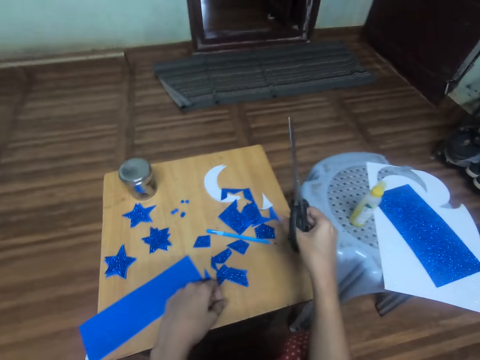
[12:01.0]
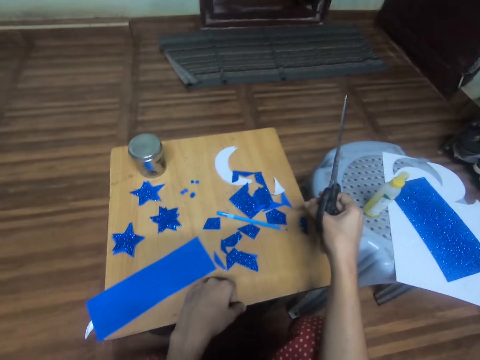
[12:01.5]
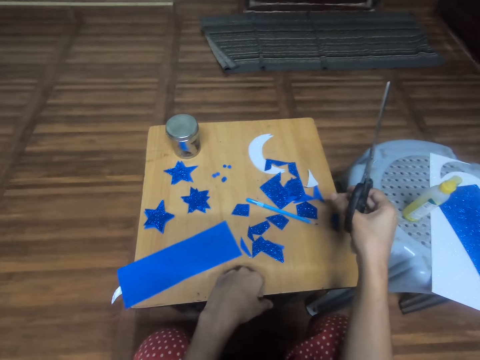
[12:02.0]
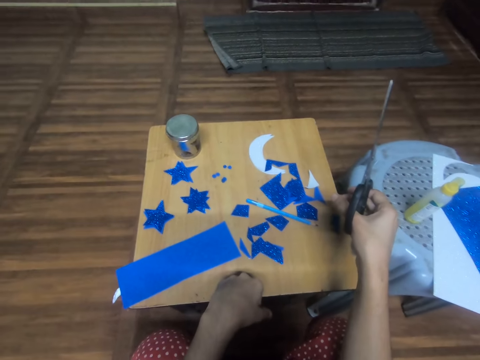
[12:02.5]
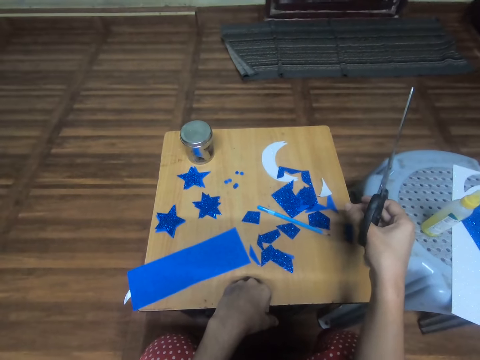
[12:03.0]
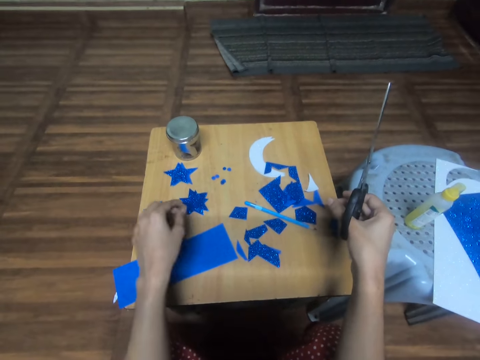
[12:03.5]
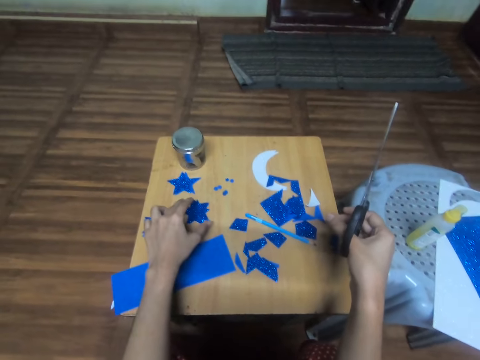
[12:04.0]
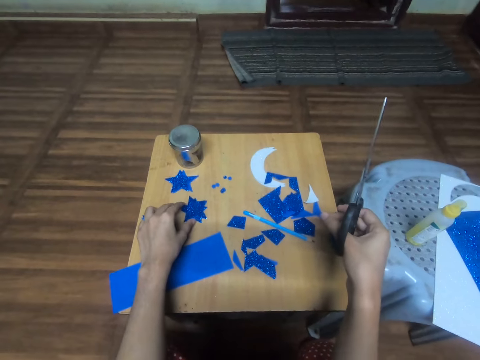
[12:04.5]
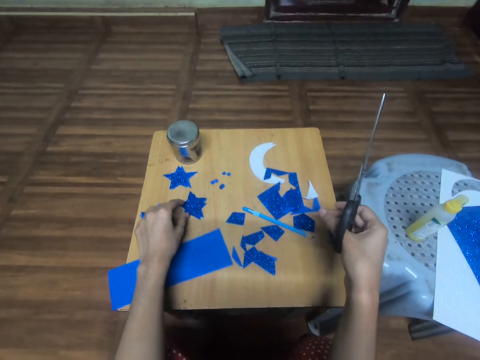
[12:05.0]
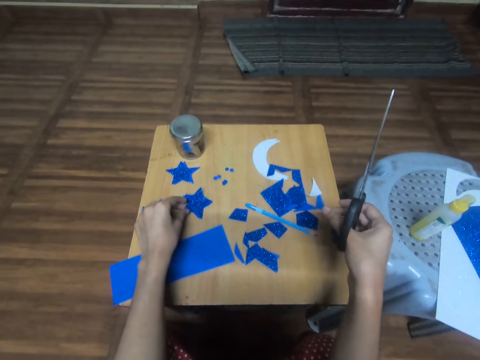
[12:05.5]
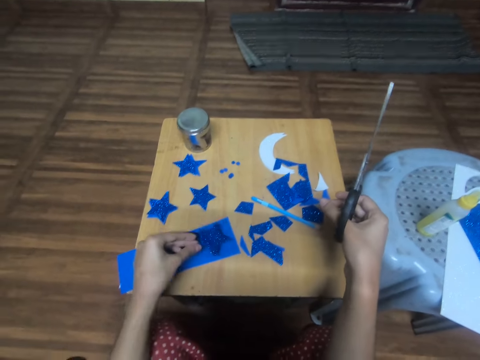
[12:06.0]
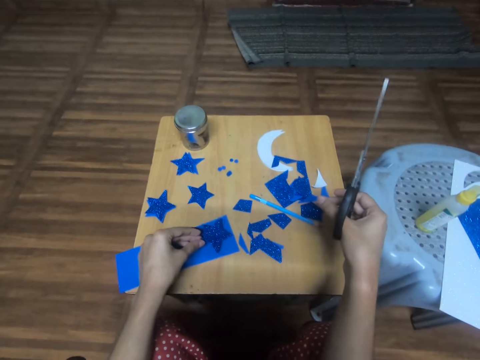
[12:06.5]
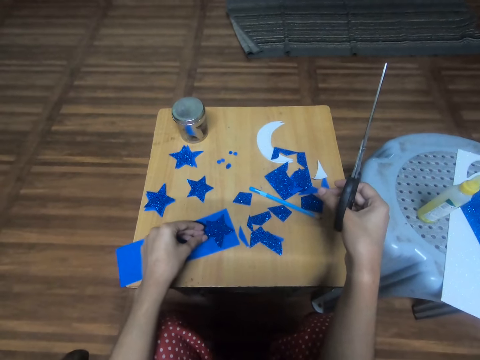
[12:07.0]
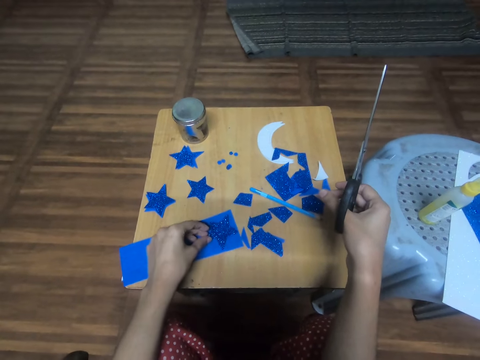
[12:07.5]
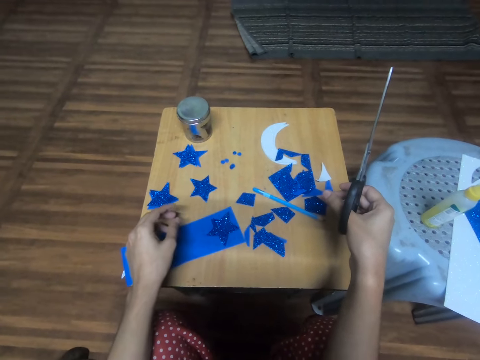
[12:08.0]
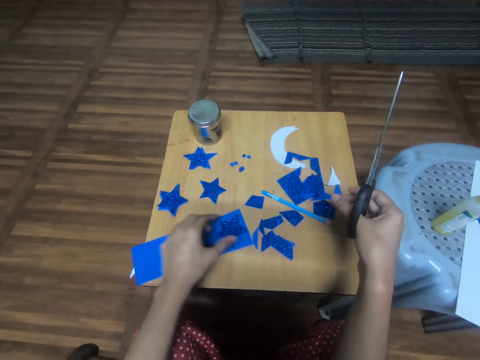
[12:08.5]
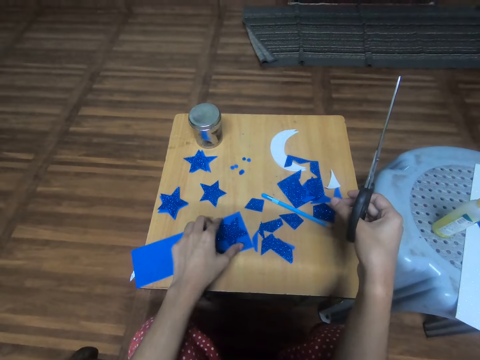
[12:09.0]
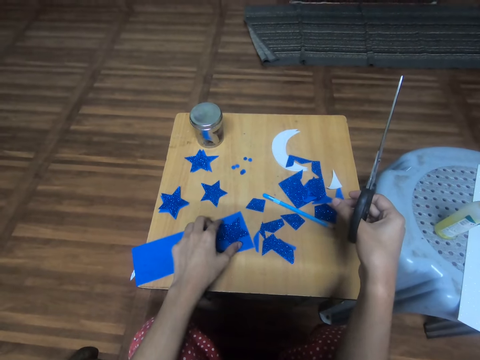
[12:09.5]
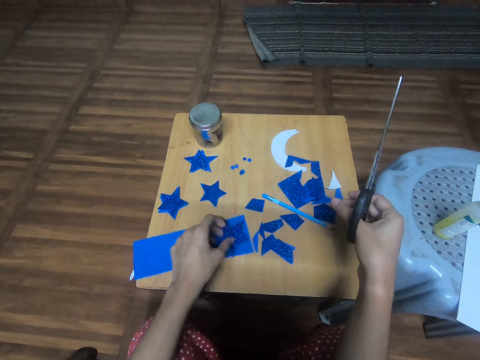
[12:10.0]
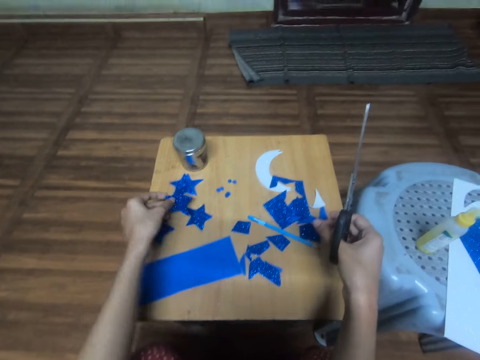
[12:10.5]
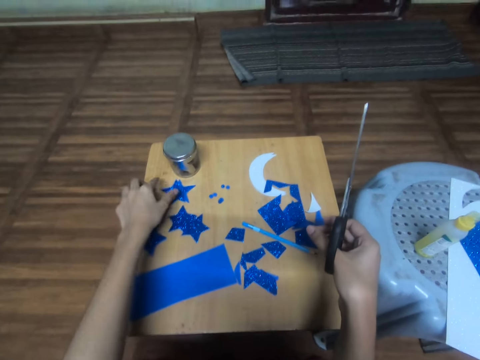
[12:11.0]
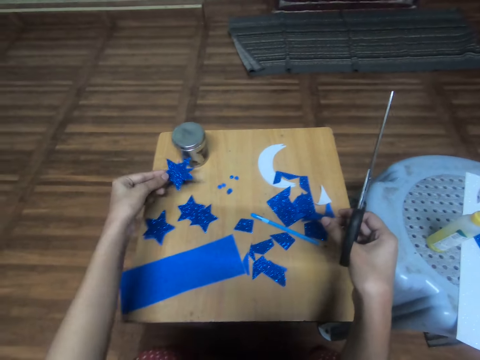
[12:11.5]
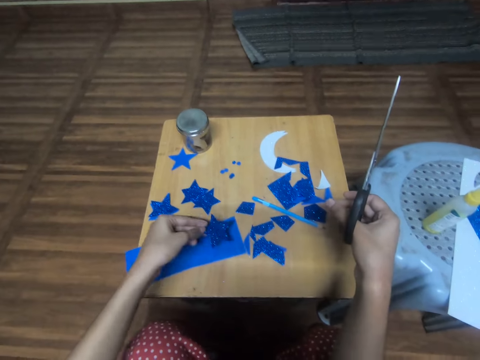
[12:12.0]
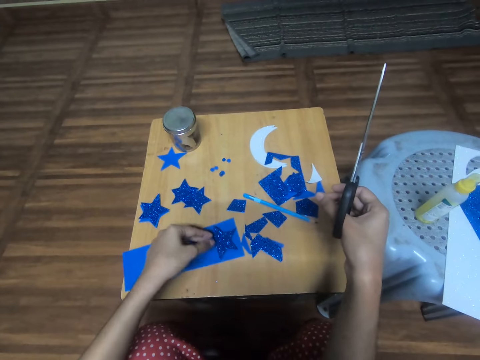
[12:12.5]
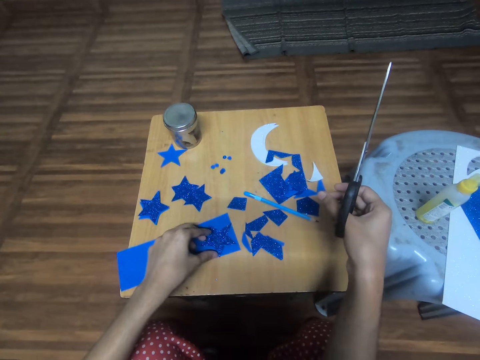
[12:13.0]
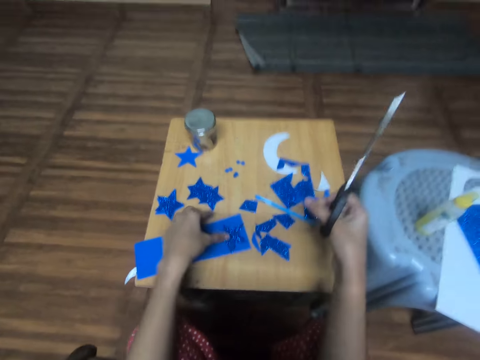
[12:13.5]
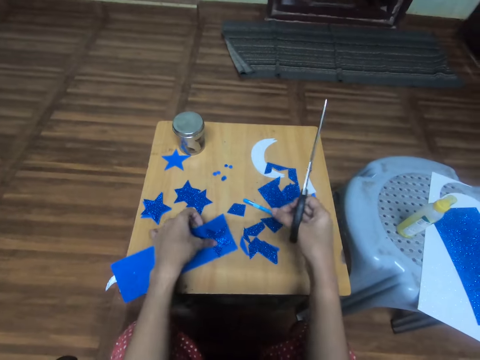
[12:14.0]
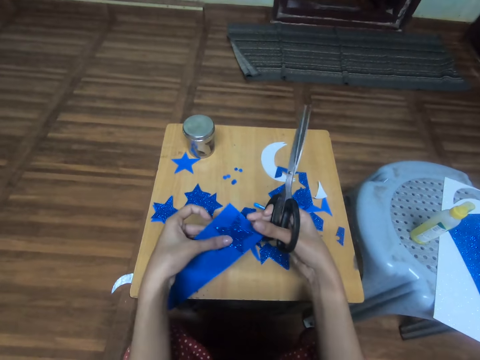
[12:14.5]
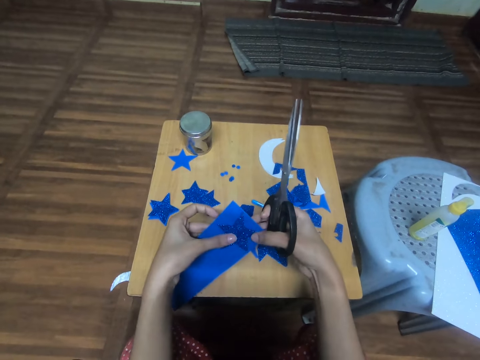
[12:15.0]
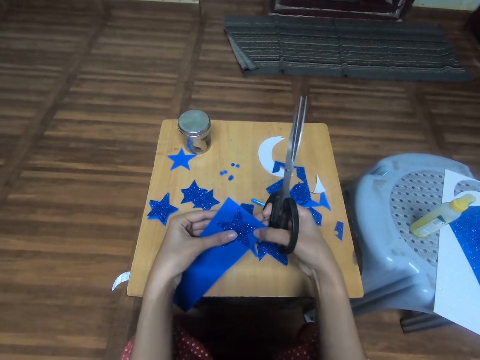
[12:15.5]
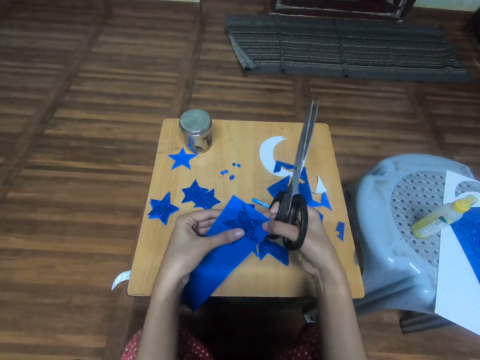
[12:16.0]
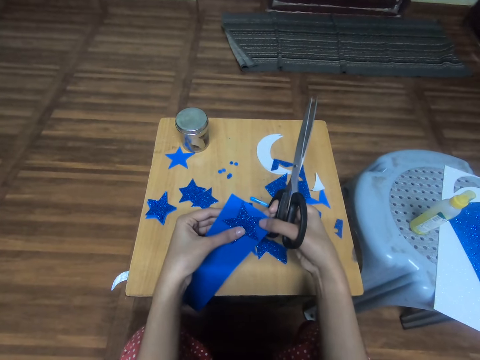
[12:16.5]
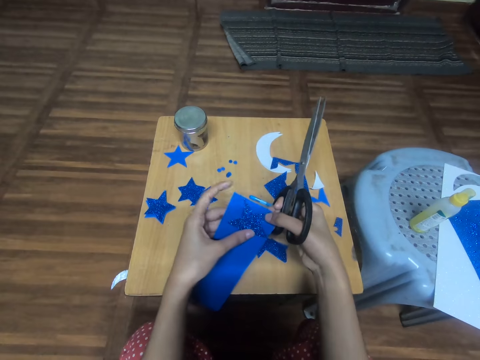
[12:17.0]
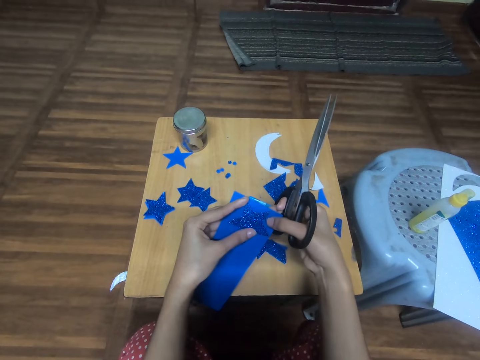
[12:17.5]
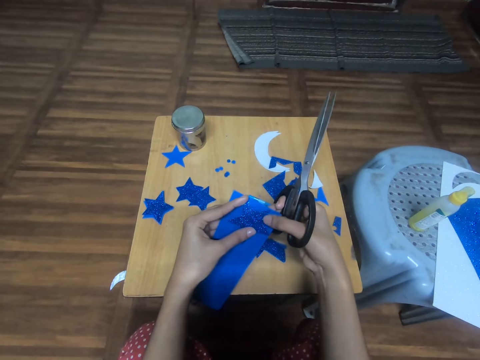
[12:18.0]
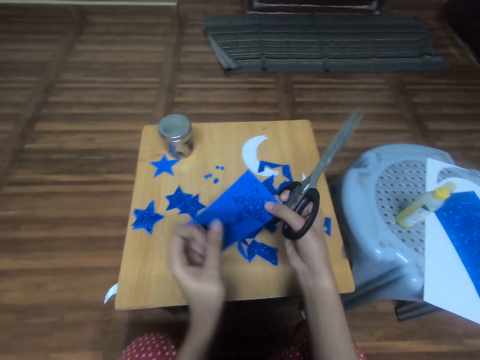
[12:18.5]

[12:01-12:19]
The camera wearer looks around the table. They pick a star-cutout from the table, place the star-cutout on the card stock, remove the star-cutout from the card stock and place the star-cutout on the table. They pick another star-cutout from the table, place the star-cutout on the card stock and pick up the star-cutout and card stock. They look at the manila paper. They adjust the star-cutout on the card stock.

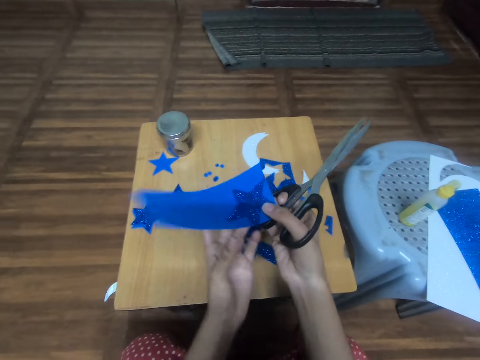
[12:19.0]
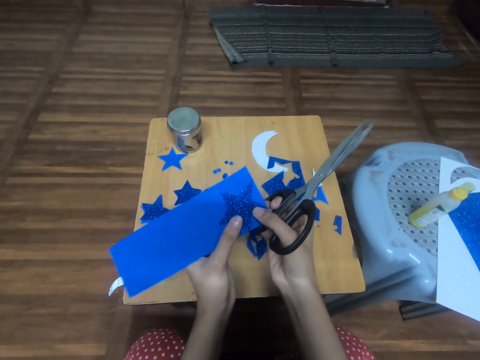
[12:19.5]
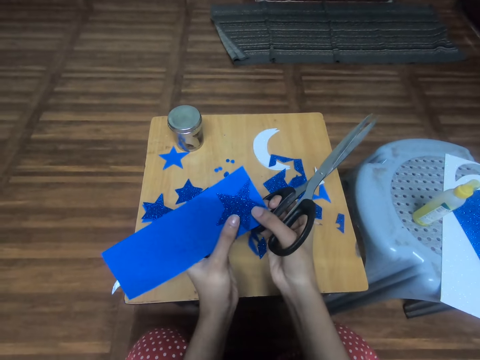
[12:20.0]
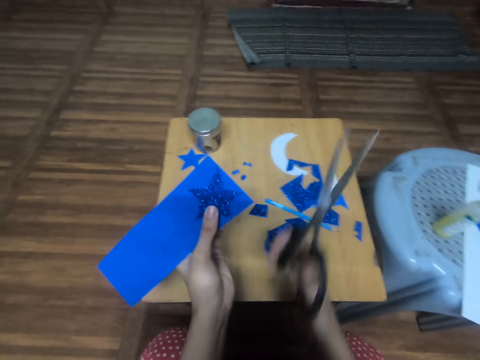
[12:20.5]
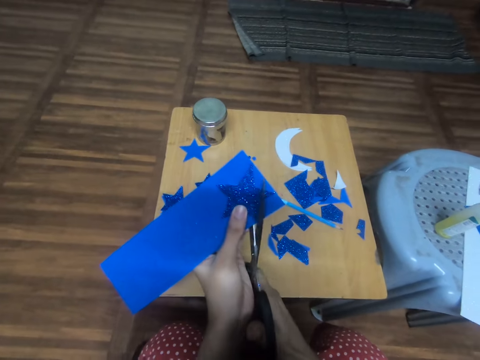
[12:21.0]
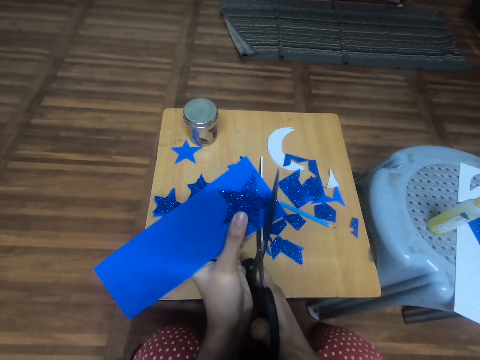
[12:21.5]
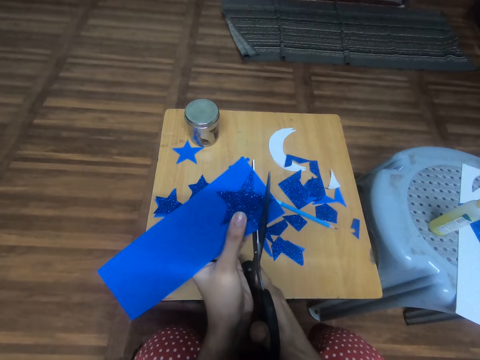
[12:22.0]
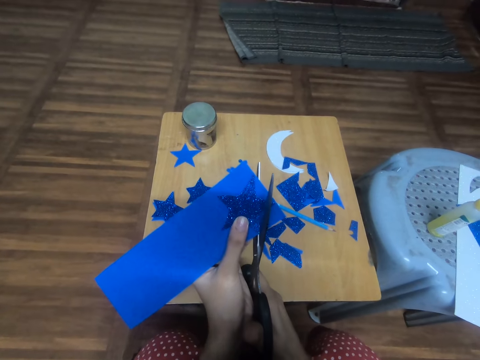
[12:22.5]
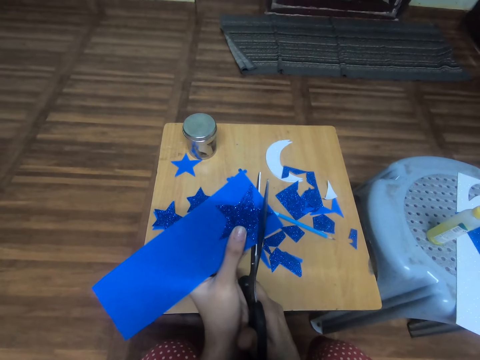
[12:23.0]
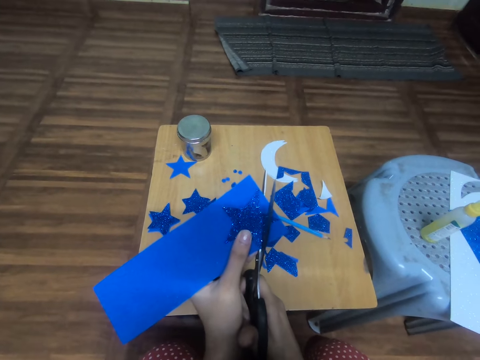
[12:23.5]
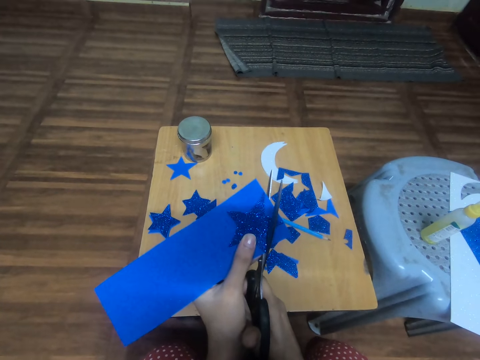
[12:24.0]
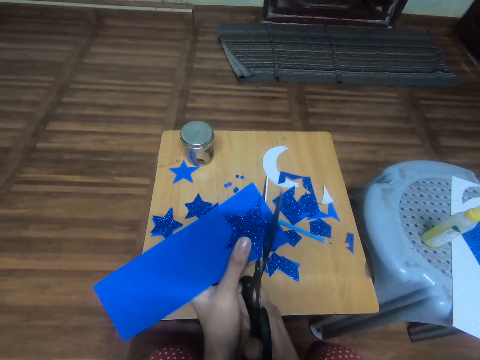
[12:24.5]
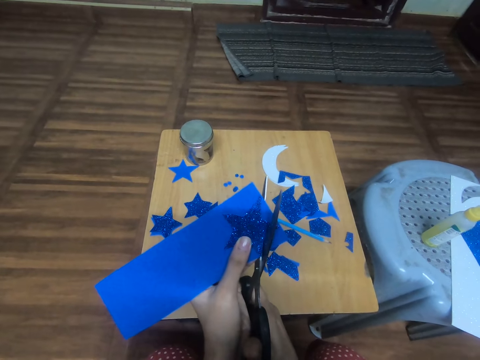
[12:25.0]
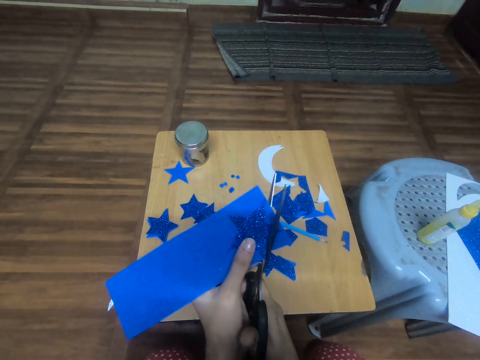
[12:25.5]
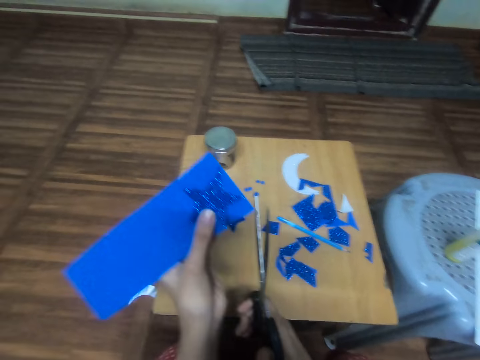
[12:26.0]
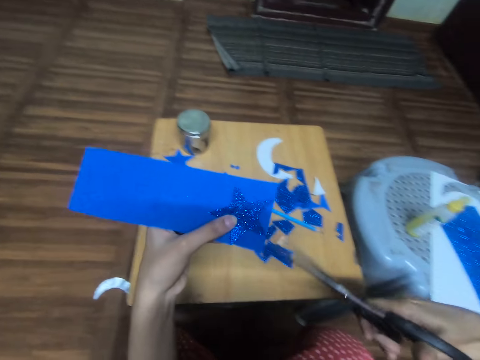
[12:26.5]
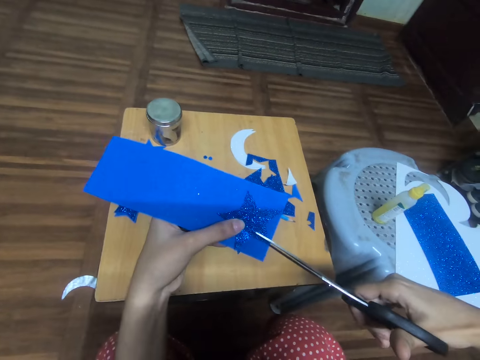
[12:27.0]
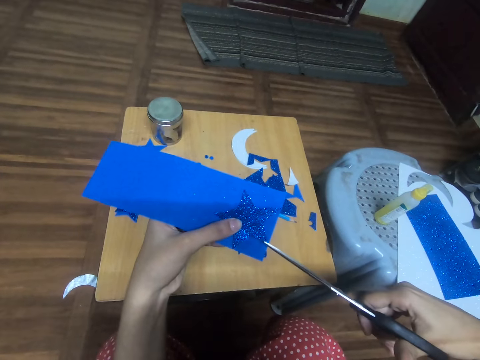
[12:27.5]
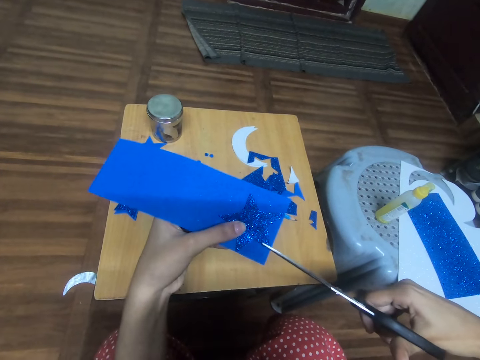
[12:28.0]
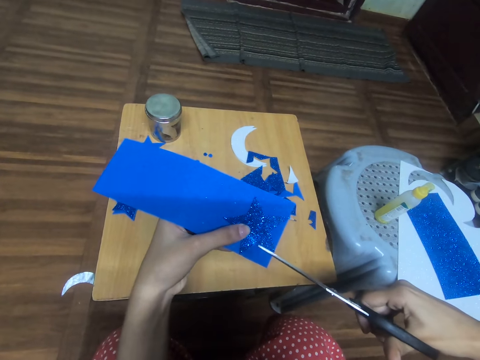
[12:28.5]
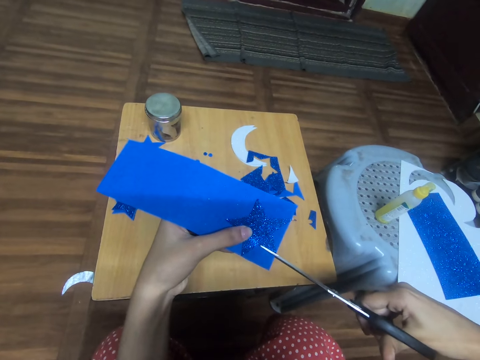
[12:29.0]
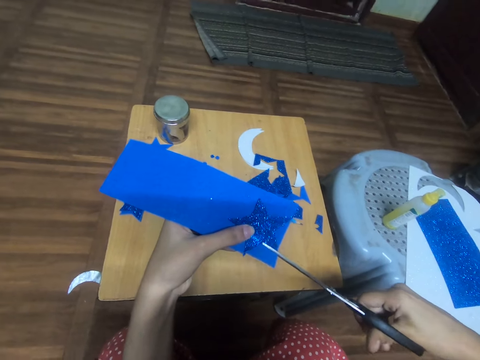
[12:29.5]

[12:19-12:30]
The camera wearer cuts the manila paper. They trace out the star-cutout from the card stock.
